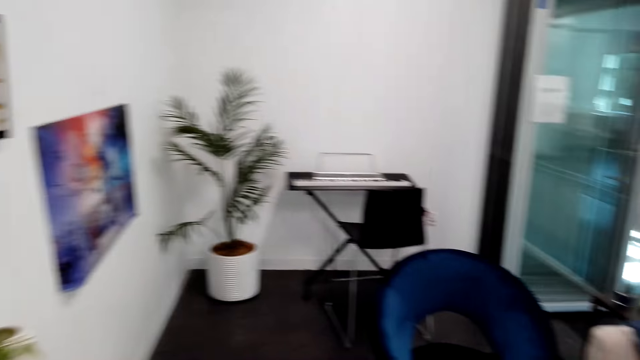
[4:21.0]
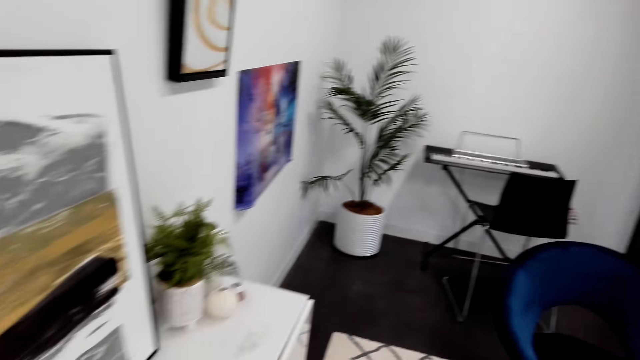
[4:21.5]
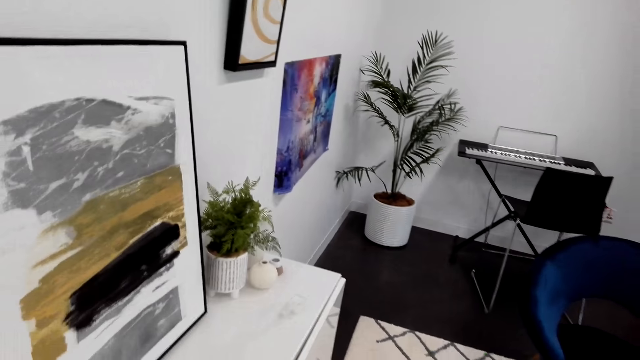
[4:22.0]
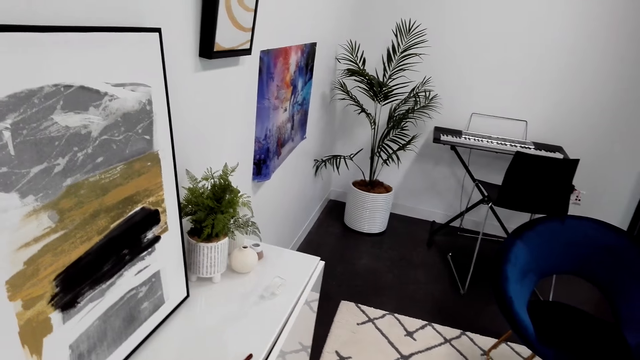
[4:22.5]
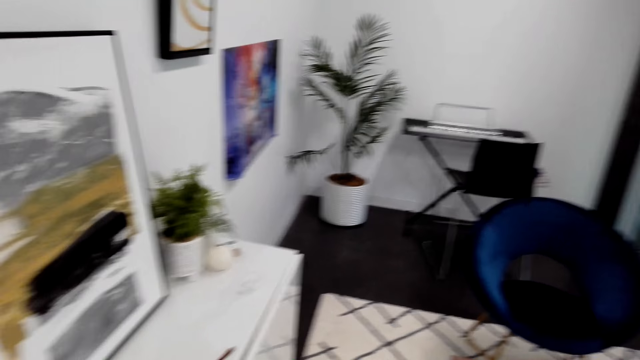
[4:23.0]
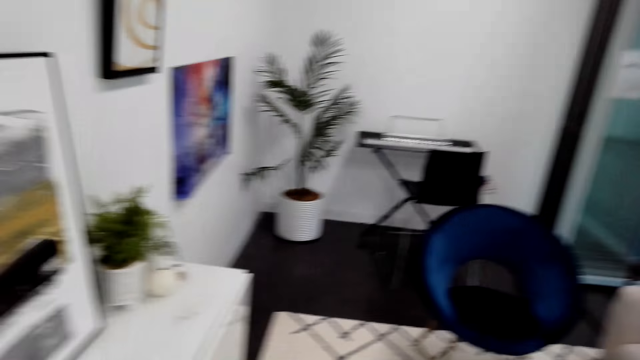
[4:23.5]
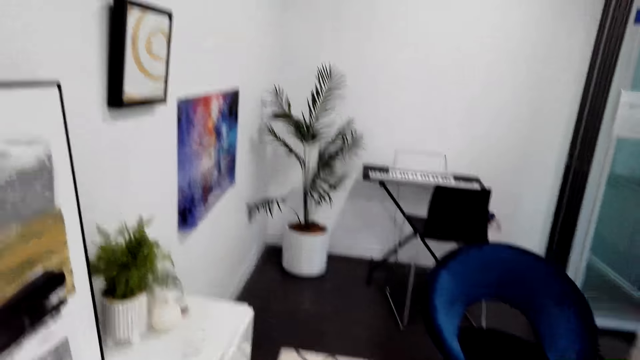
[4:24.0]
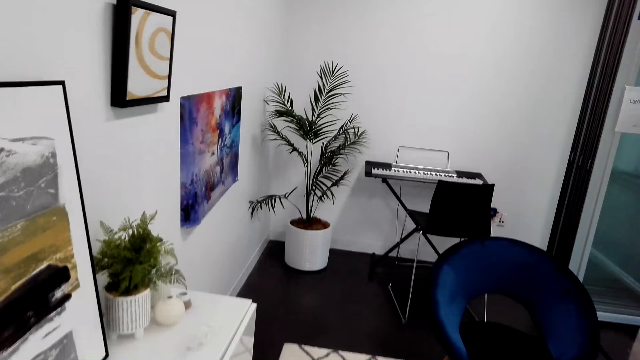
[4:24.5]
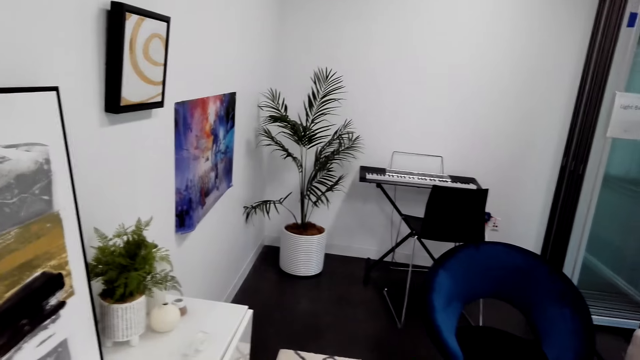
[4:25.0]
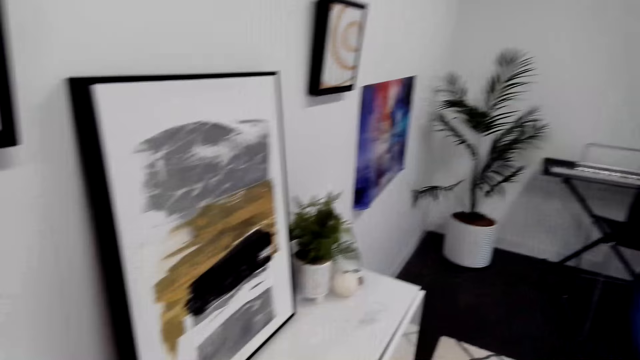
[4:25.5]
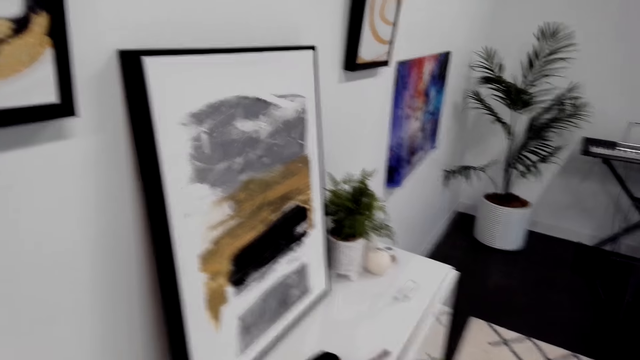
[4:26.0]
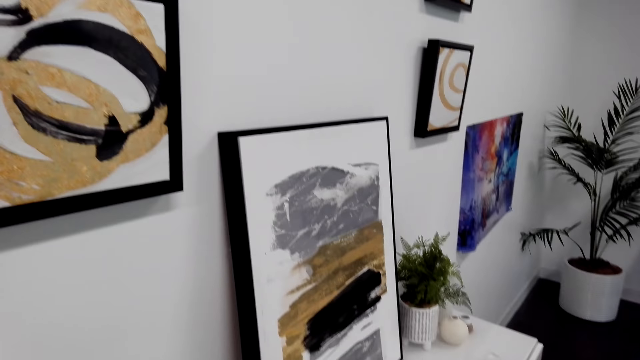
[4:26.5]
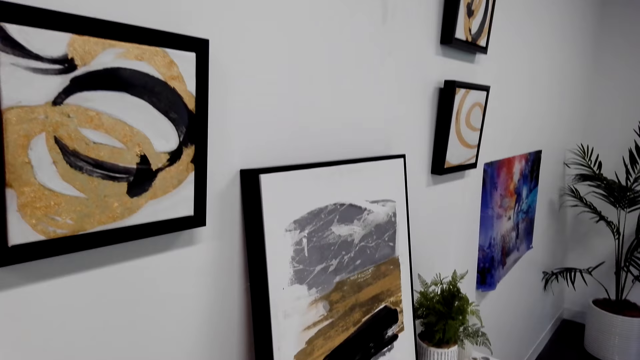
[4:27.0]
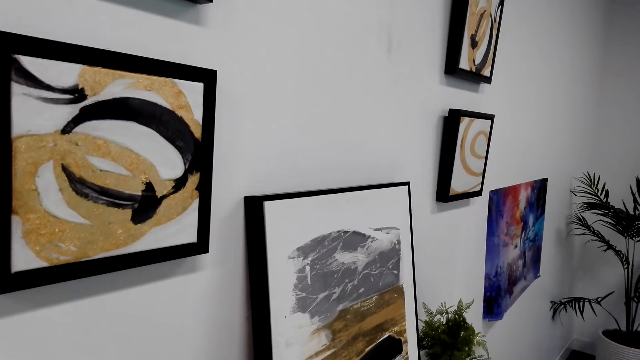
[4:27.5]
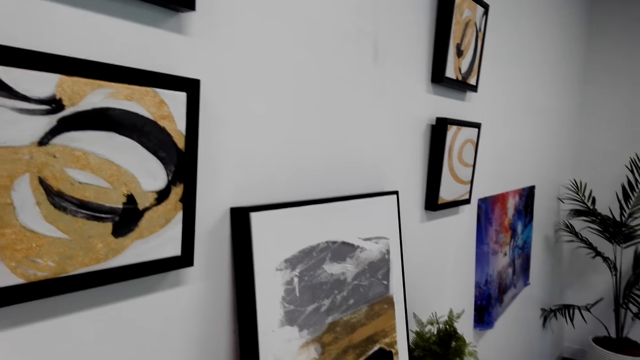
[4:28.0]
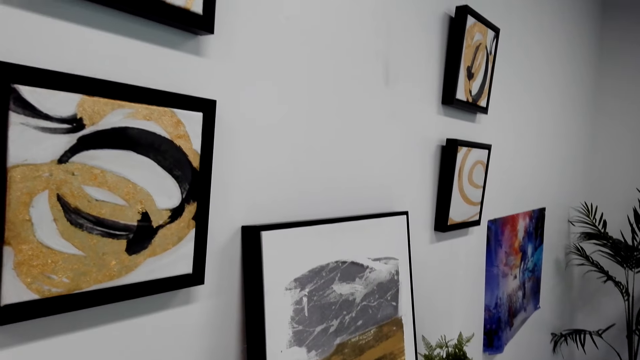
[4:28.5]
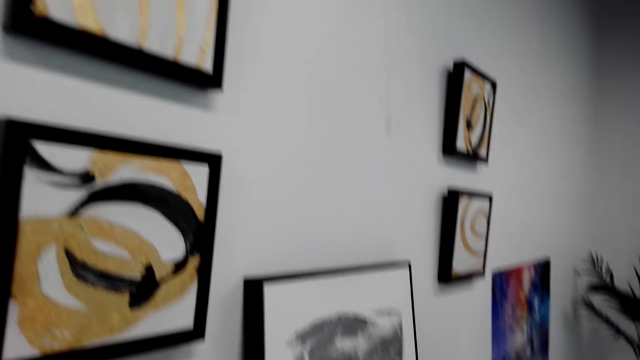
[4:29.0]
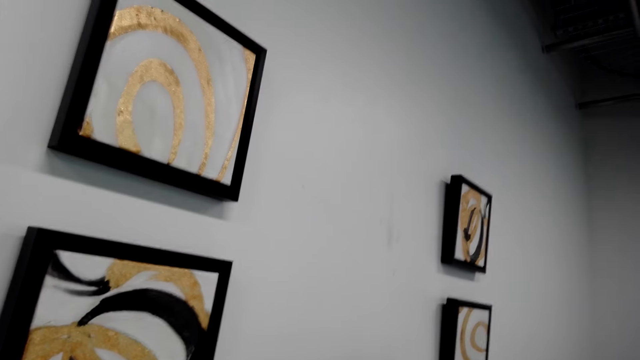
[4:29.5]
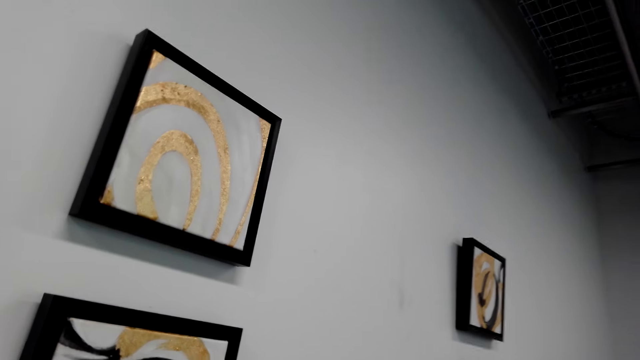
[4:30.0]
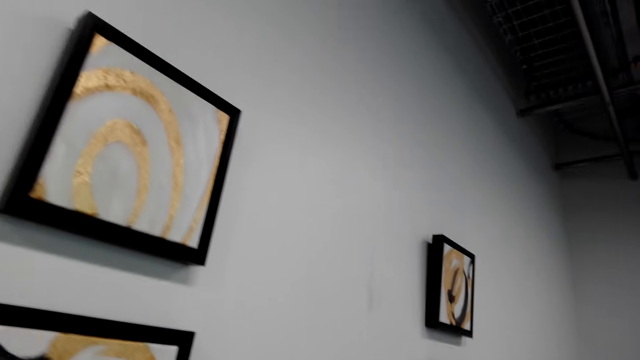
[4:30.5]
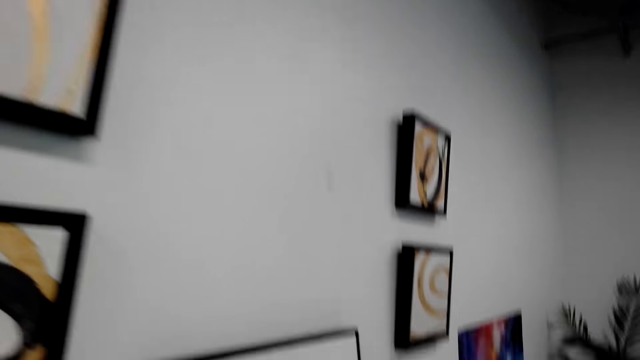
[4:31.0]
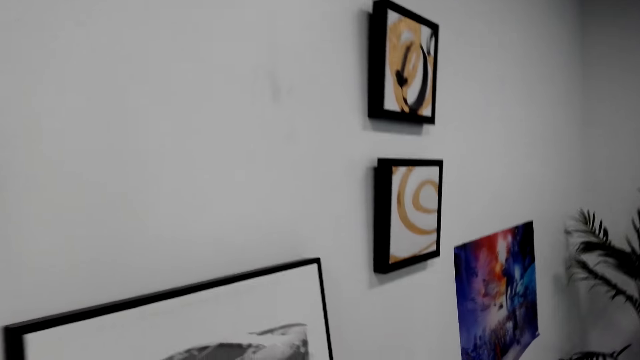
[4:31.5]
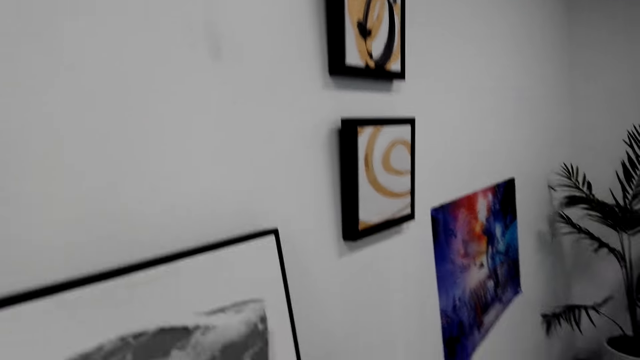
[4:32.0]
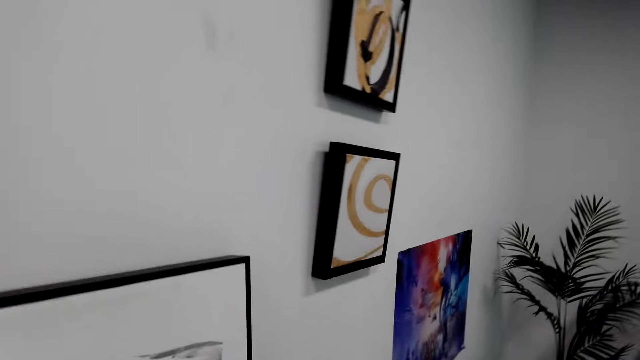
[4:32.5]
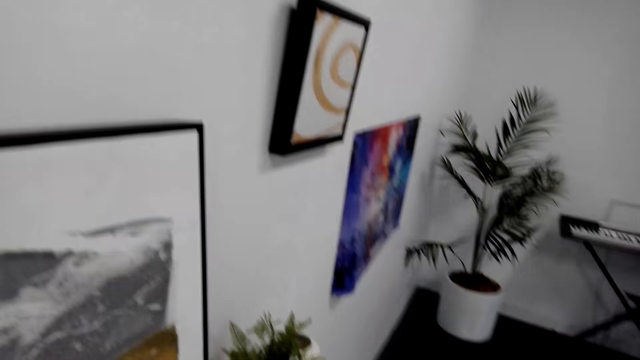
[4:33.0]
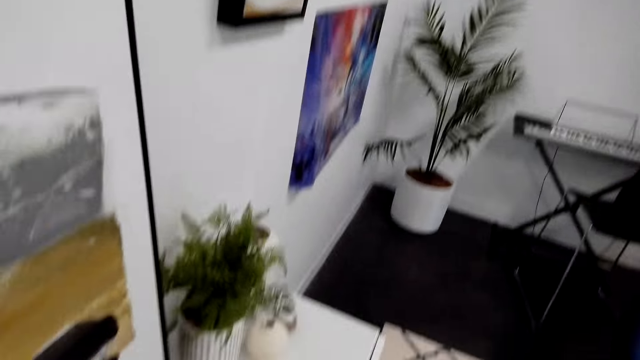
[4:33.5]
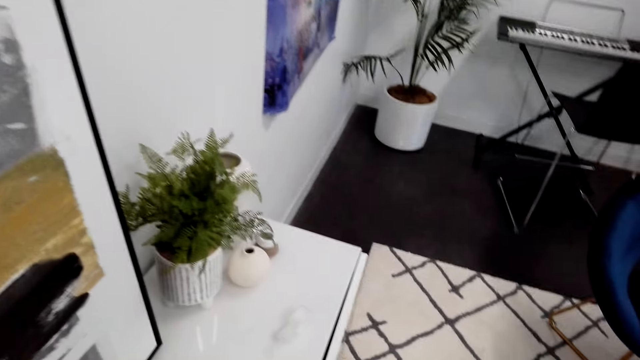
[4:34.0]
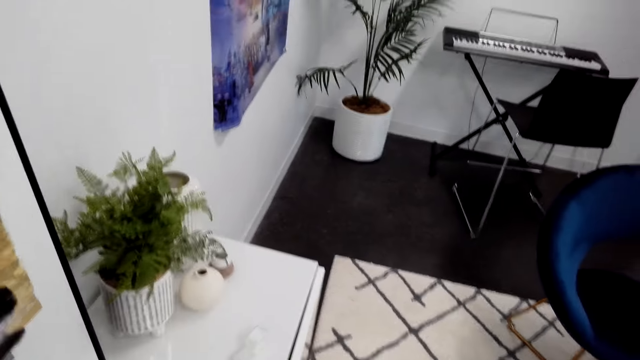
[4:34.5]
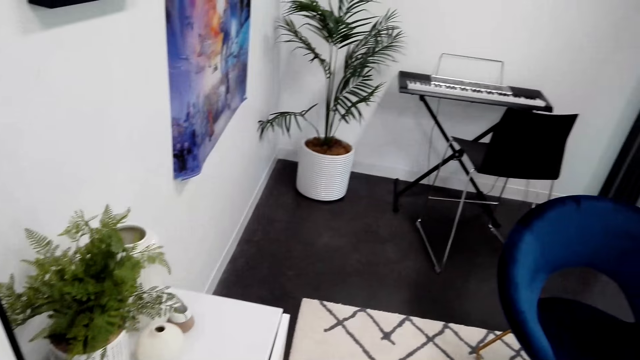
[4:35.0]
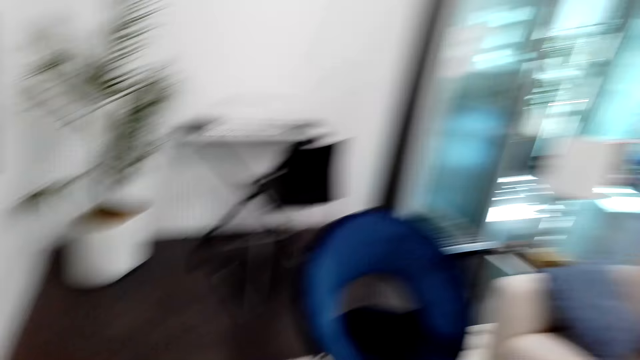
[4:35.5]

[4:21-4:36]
The camera wearer looks at the picture paintings. They look around the room.

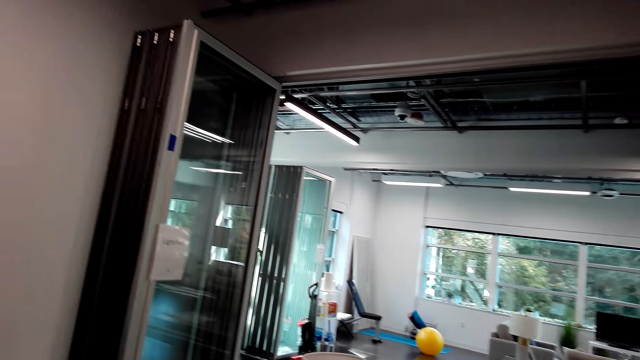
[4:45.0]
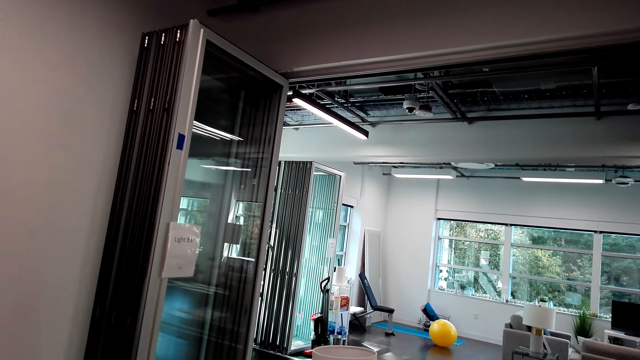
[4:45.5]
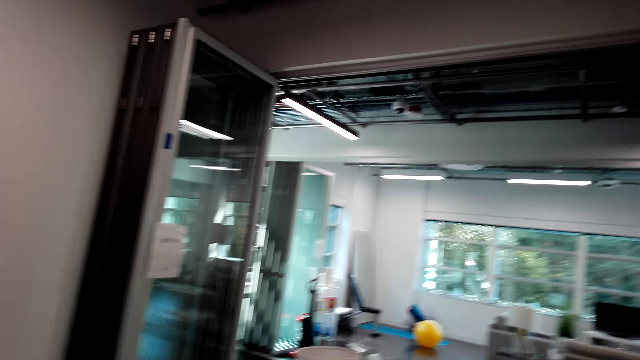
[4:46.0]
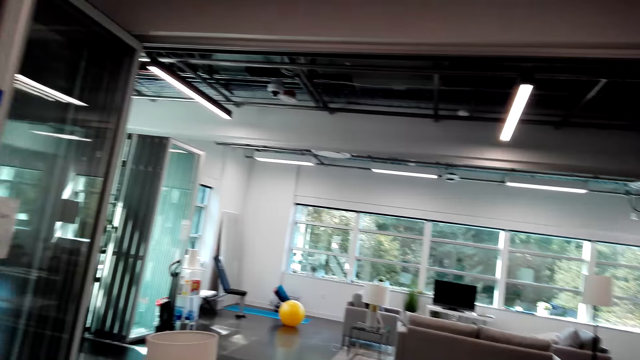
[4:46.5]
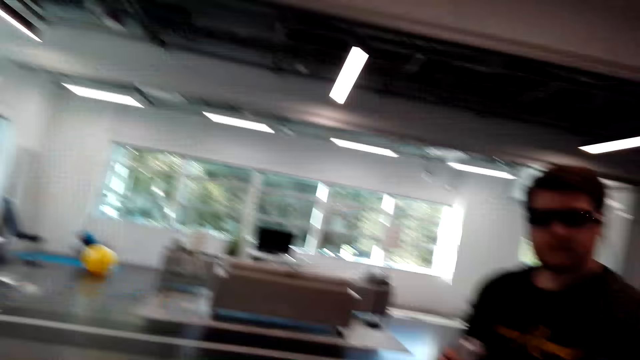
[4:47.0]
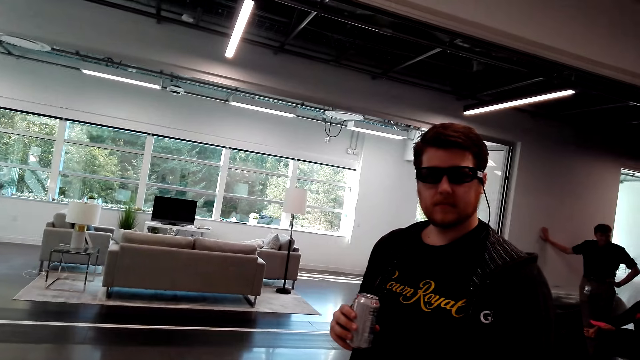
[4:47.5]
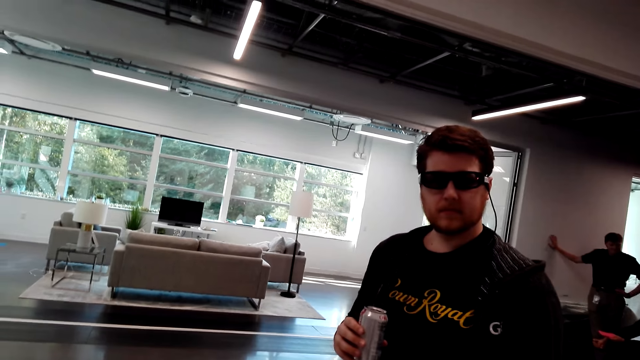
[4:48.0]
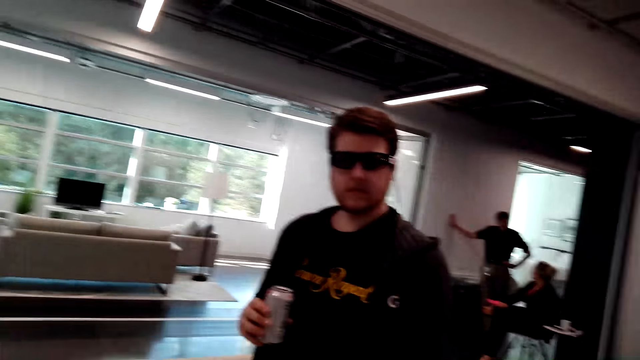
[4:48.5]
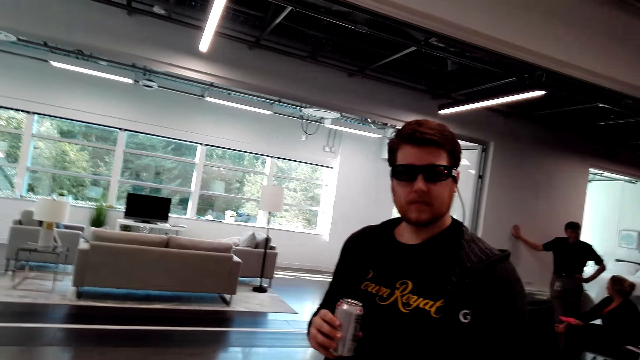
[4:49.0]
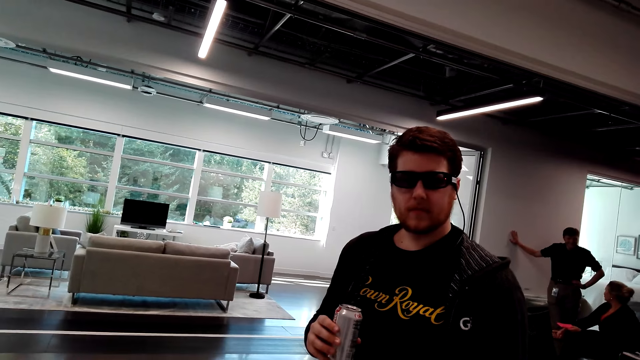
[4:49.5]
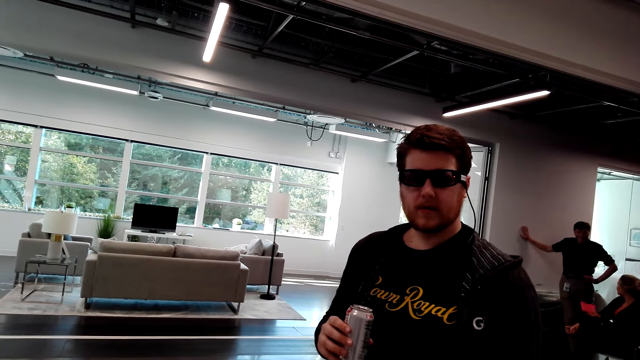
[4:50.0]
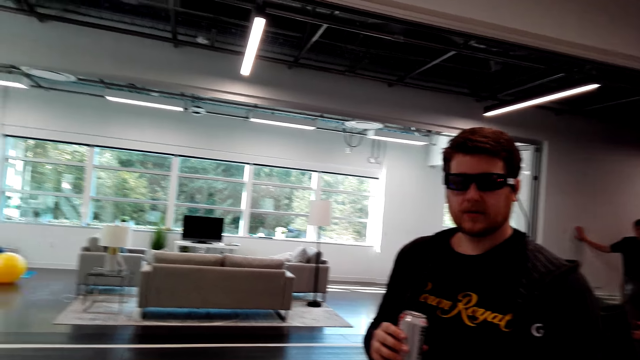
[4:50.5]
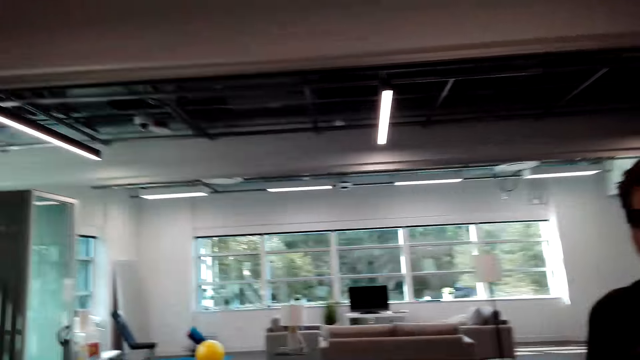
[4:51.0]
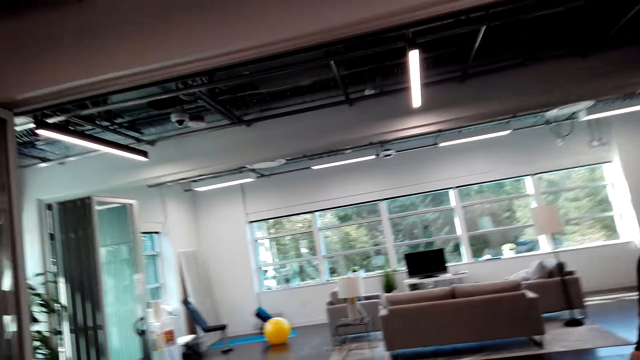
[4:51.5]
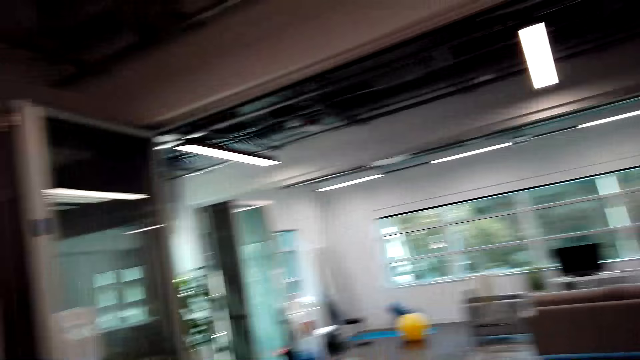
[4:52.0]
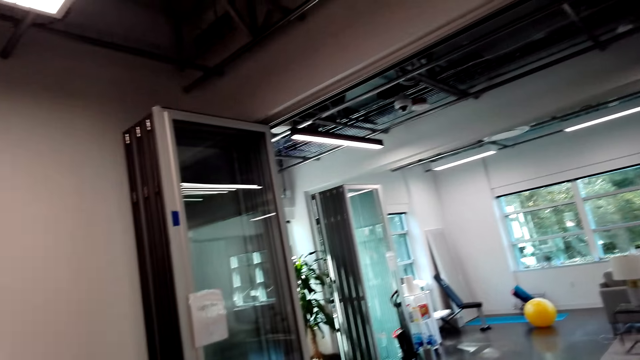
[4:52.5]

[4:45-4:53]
The camera wearer speaks to a man. They interact with the man.
